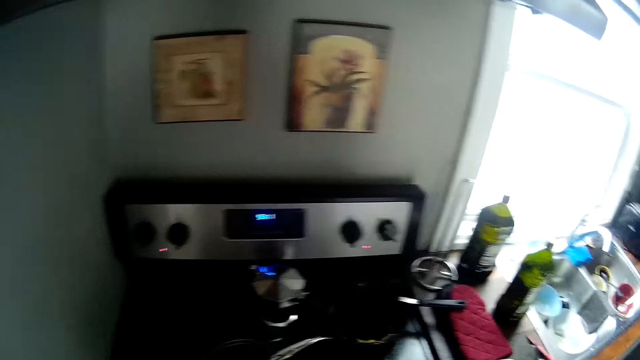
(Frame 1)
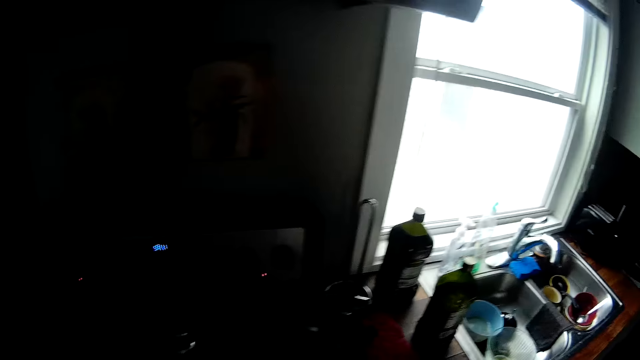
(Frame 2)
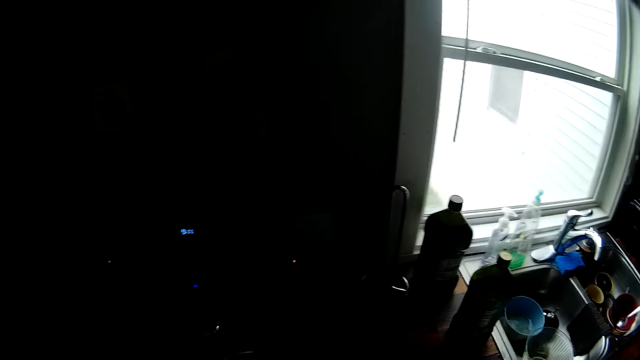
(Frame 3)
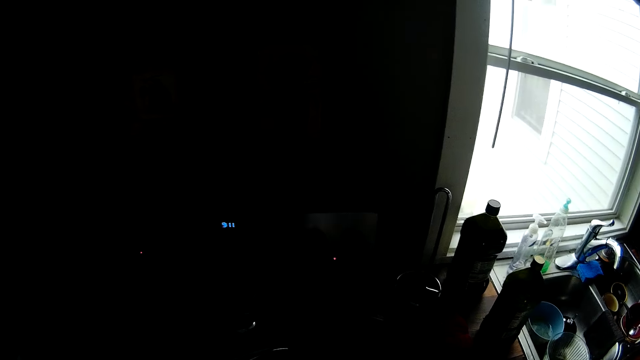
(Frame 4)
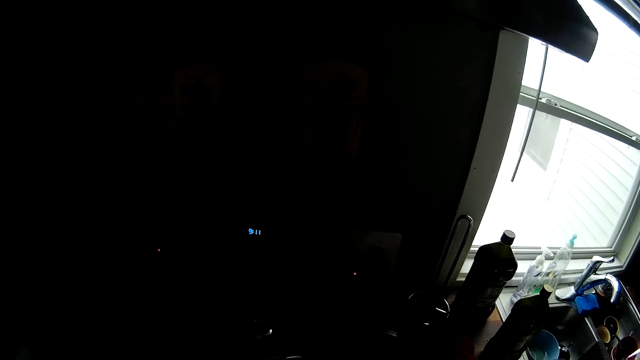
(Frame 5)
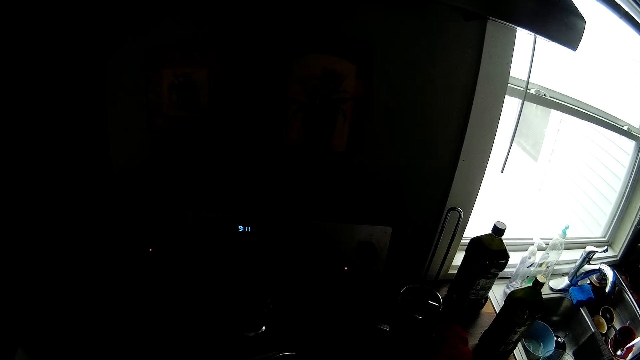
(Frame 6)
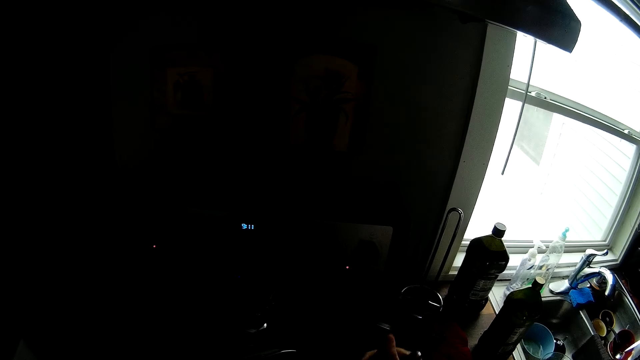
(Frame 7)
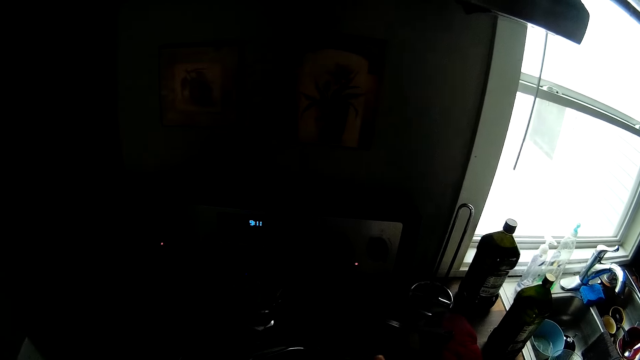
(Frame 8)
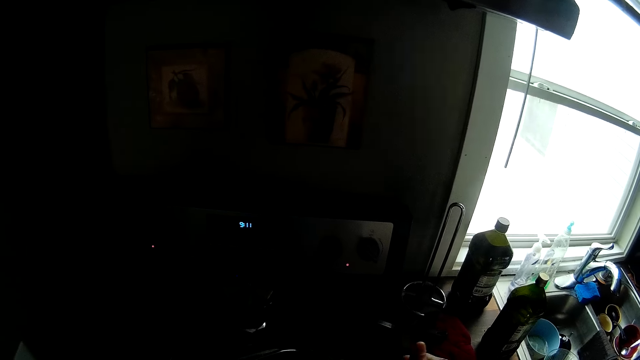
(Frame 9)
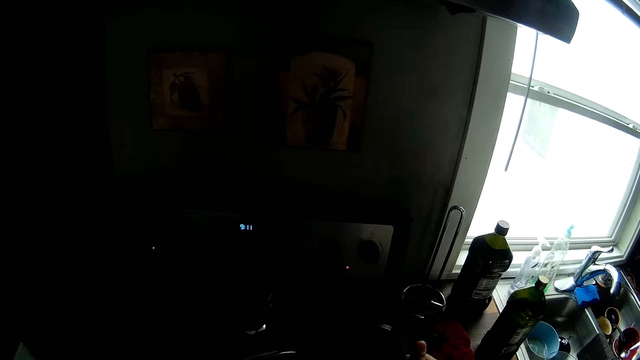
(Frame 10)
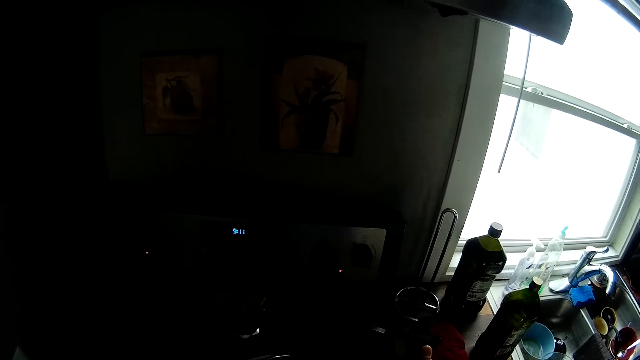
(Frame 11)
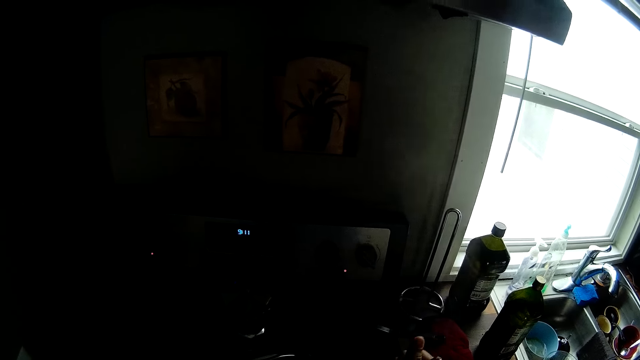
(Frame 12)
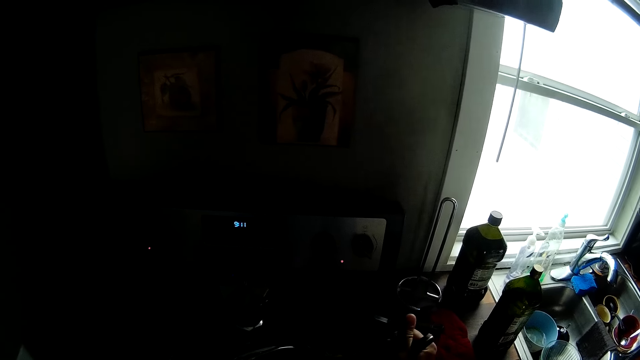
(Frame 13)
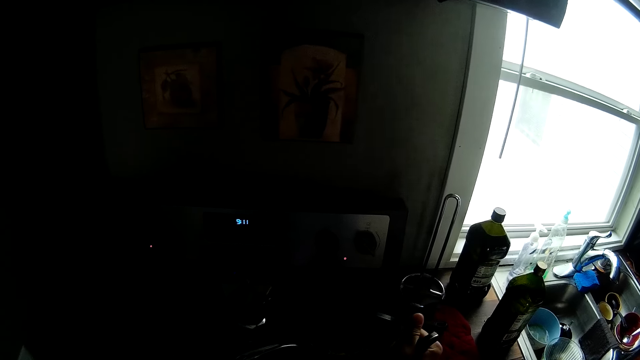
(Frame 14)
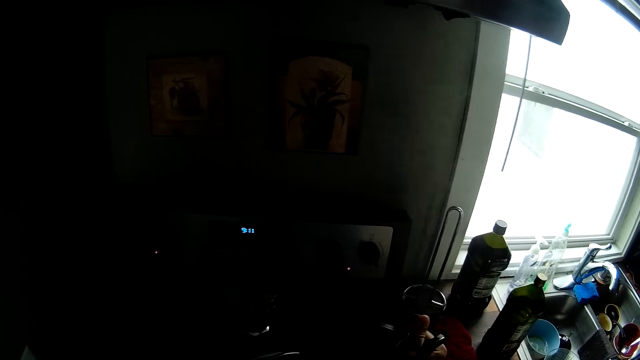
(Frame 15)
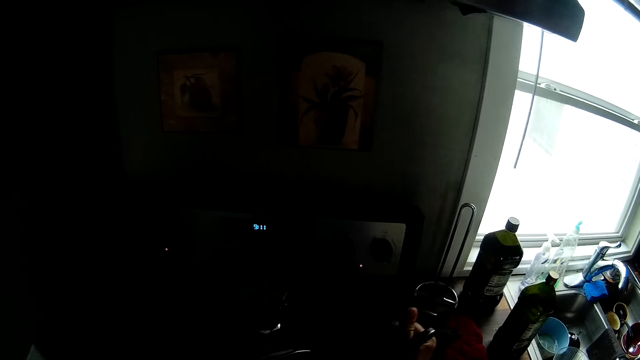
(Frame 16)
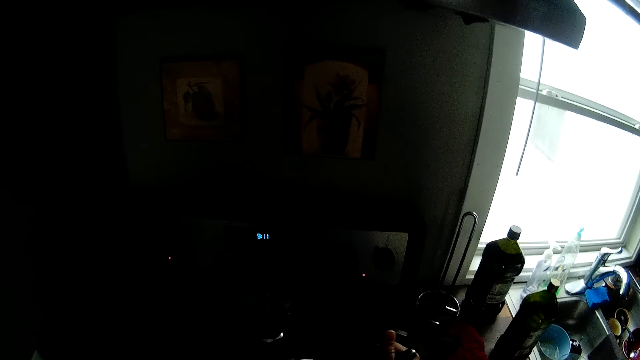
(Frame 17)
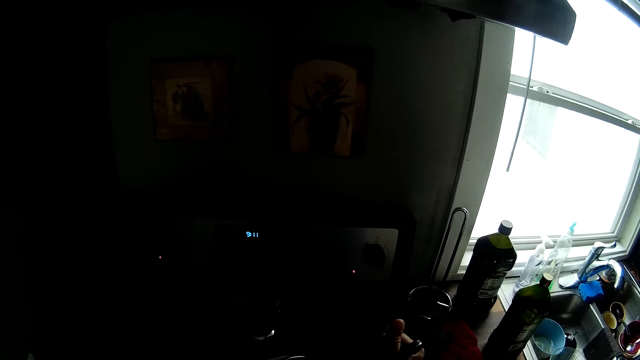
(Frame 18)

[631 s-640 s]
The camera wearer stirs the food in the pan on the cooker with the spoon in his right hand.

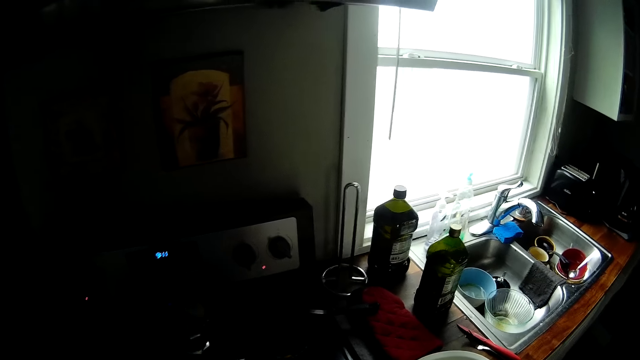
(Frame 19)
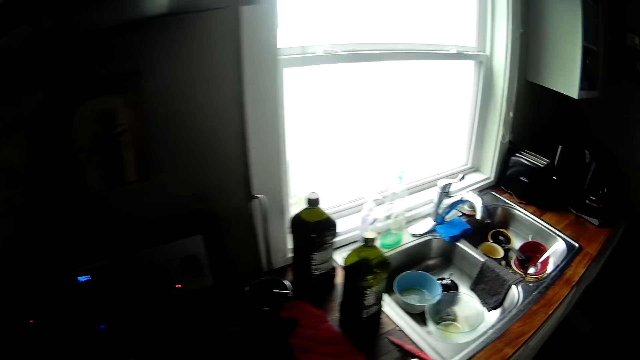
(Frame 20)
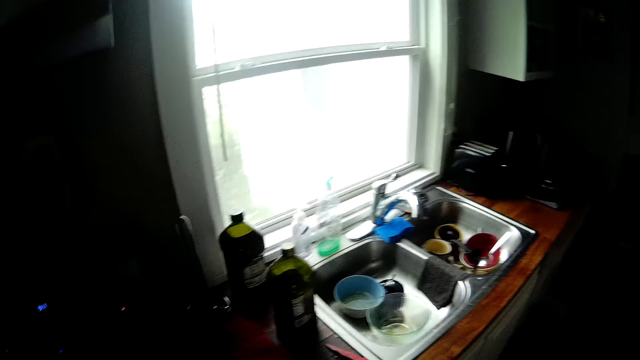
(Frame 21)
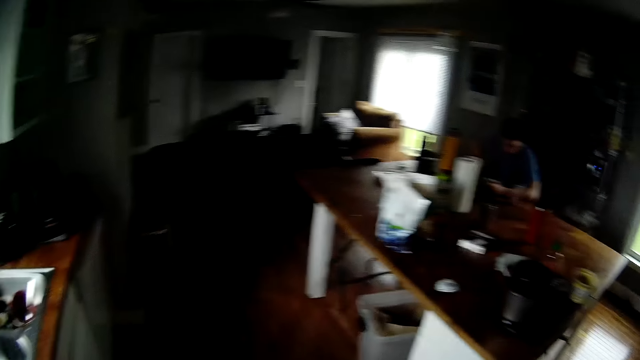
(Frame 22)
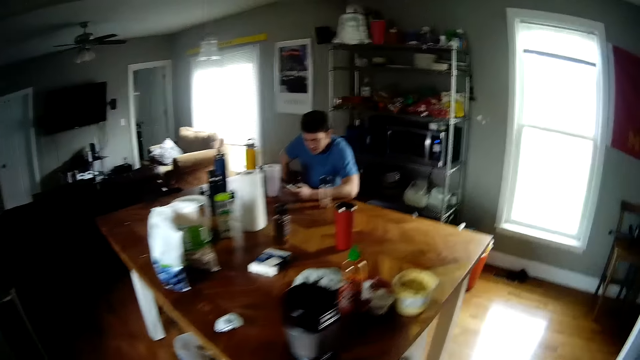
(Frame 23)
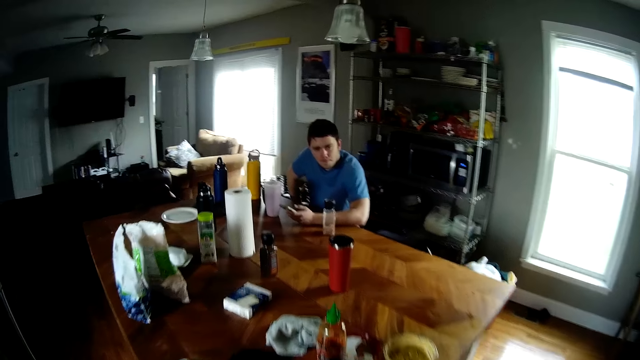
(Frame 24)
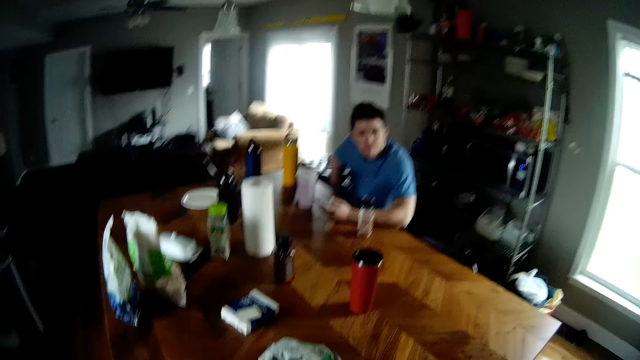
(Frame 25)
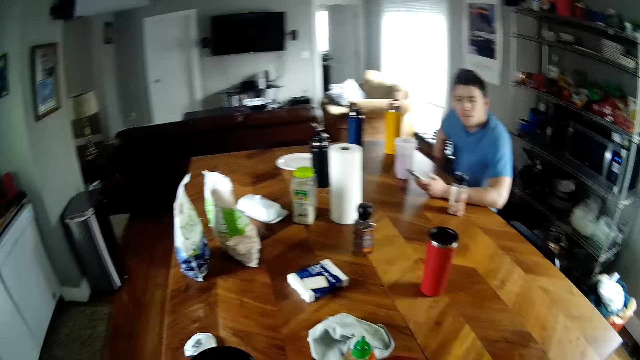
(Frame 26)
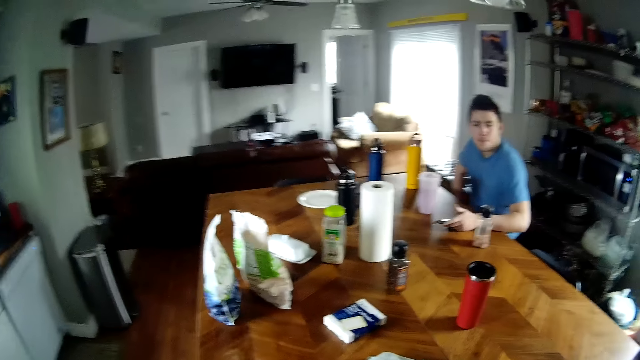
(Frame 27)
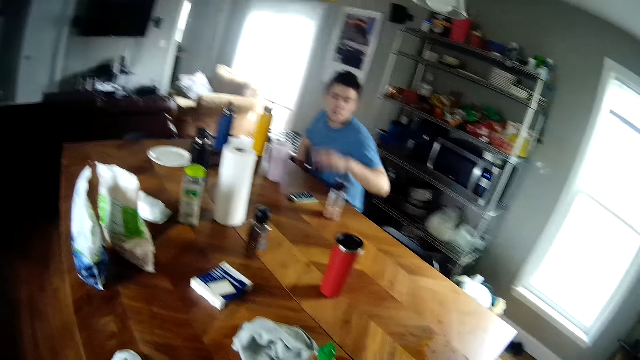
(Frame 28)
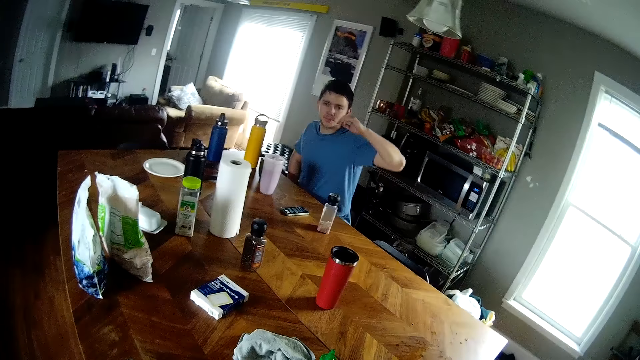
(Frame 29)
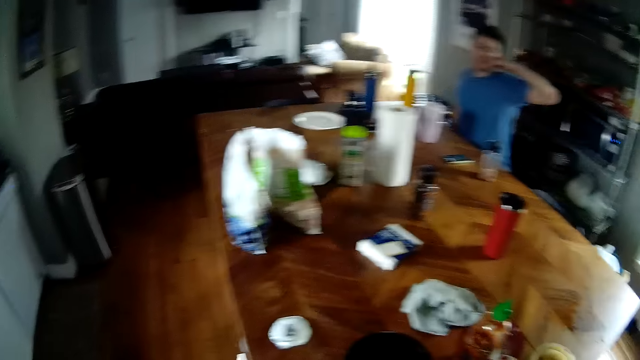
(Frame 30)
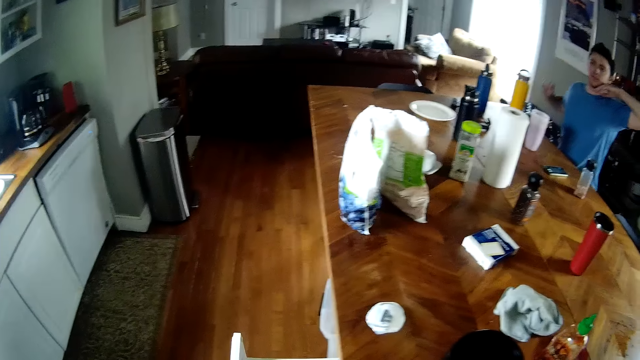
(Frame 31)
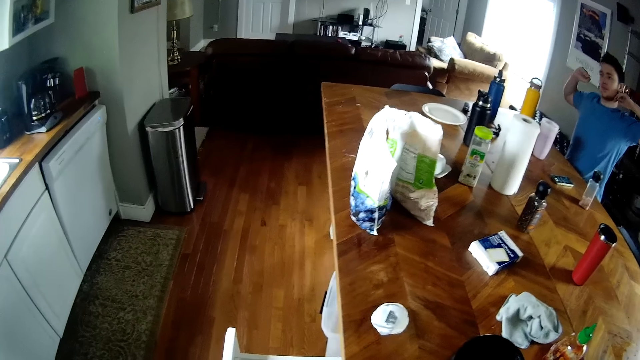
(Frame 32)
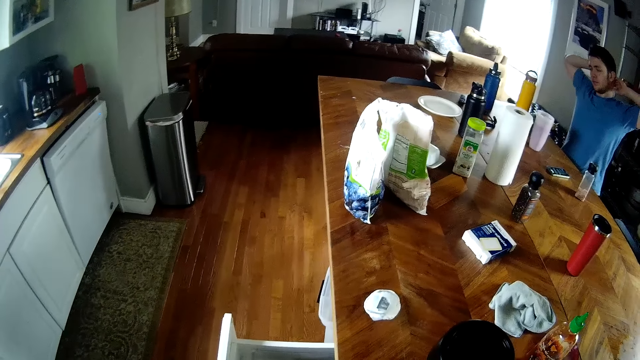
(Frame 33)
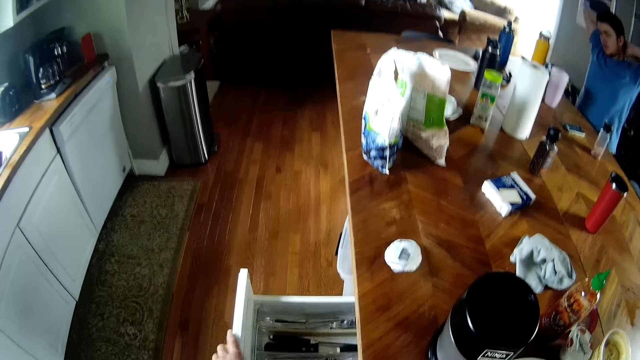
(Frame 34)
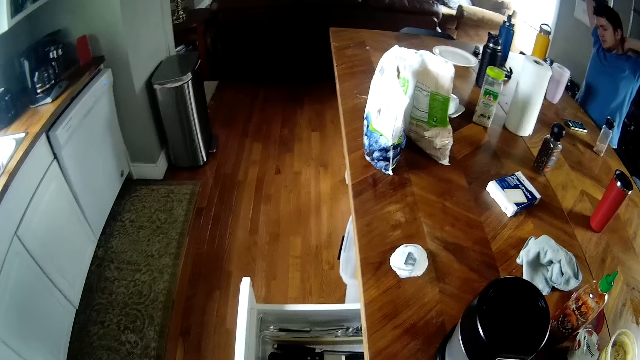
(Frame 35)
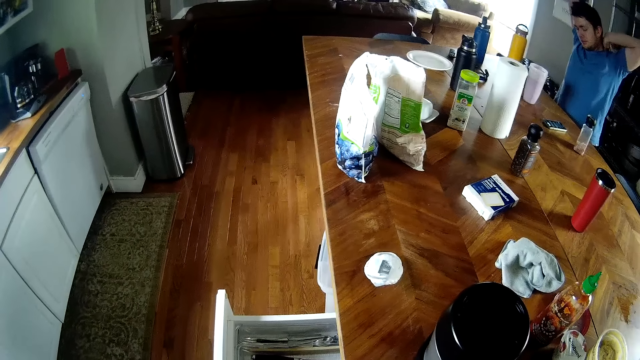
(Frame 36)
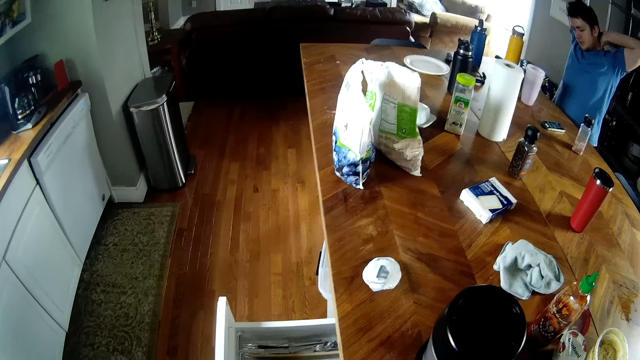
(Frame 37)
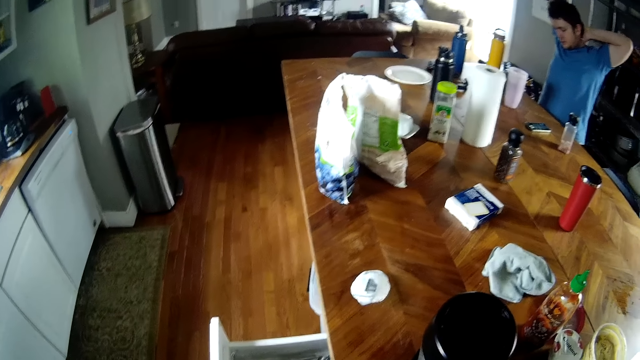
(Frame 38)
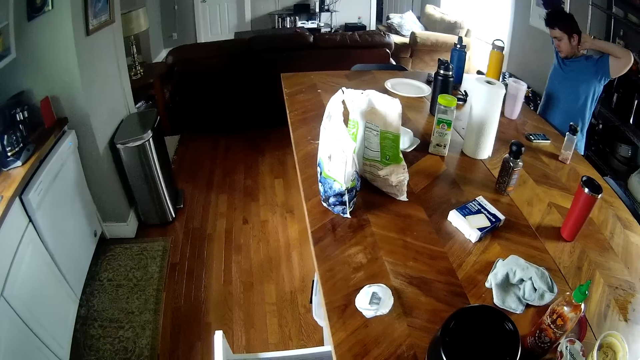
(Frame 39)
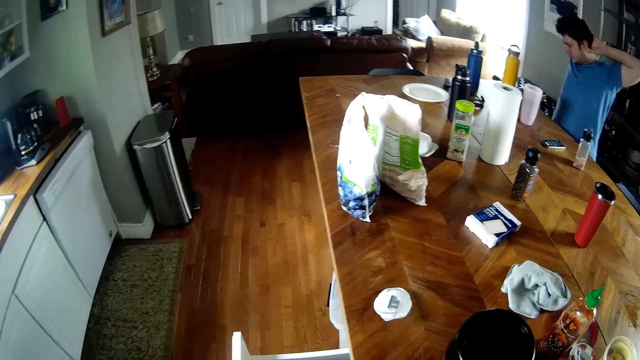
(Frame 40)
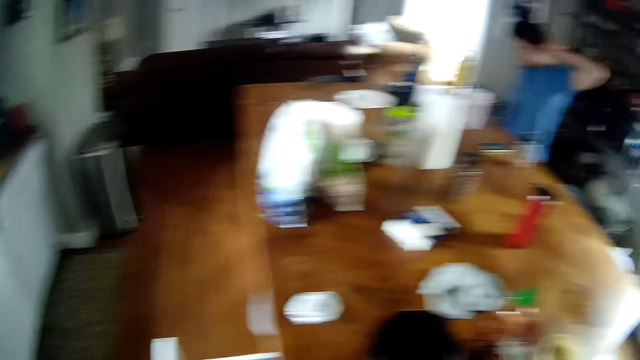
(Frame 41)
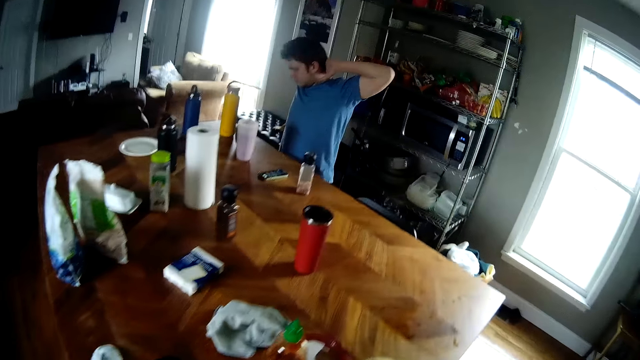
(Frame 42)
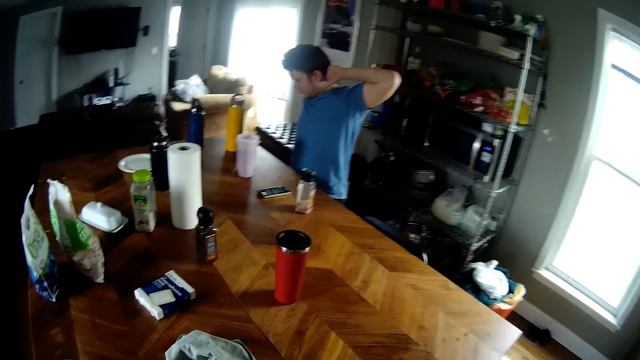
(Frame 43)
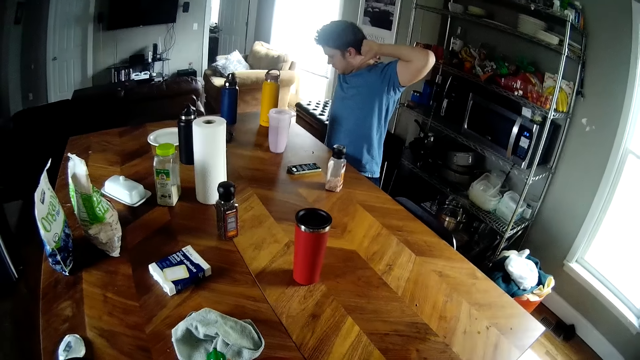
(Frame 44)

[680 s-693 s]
The camera wearer walks away from the cooker. The man drops the cellphone in his left hand on the table. The camera wearer stares at the table. He opens a drawer in the table with his left hand. He touches the inside of the drawer.
